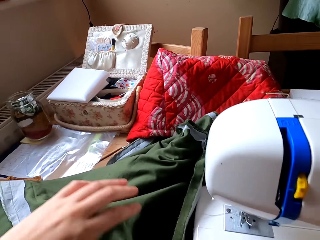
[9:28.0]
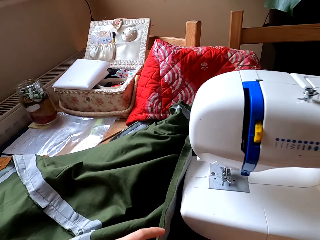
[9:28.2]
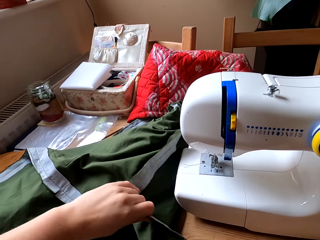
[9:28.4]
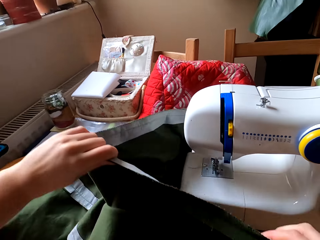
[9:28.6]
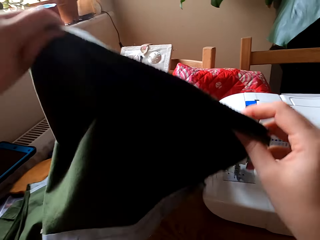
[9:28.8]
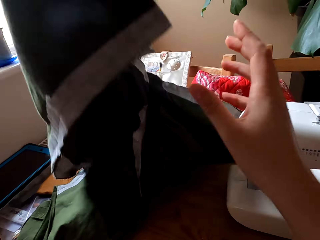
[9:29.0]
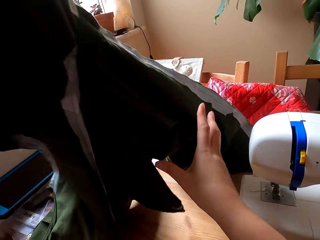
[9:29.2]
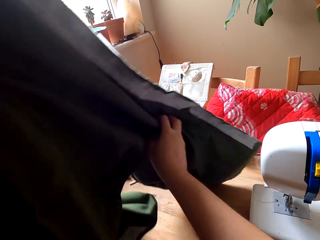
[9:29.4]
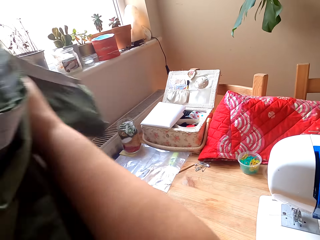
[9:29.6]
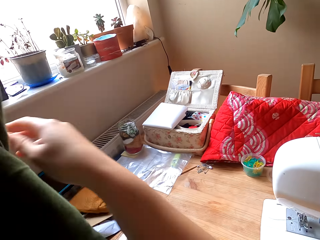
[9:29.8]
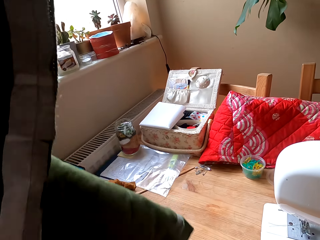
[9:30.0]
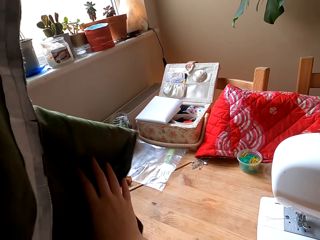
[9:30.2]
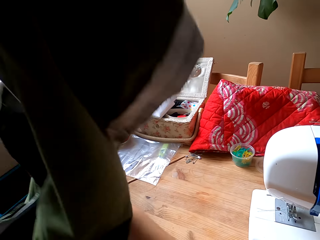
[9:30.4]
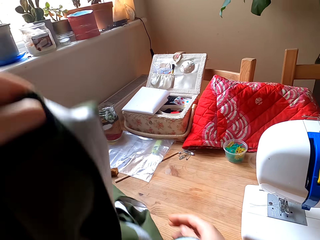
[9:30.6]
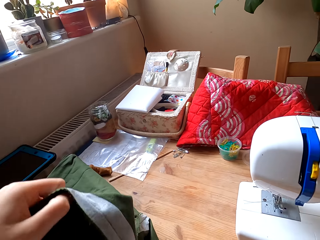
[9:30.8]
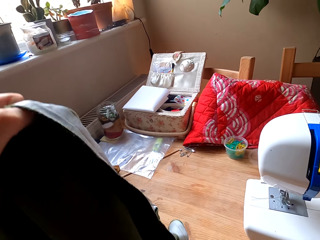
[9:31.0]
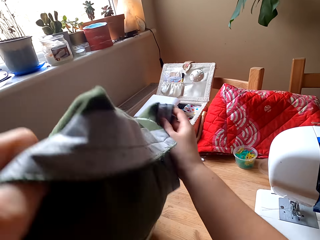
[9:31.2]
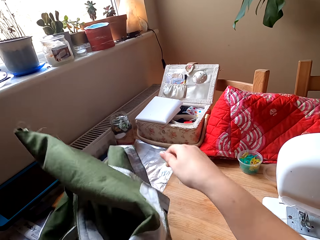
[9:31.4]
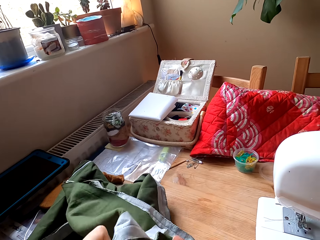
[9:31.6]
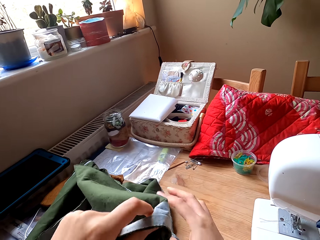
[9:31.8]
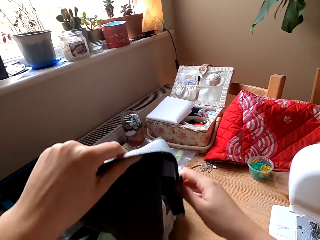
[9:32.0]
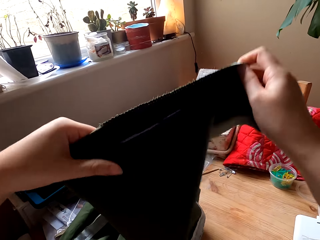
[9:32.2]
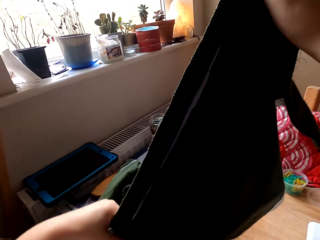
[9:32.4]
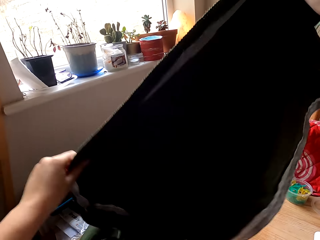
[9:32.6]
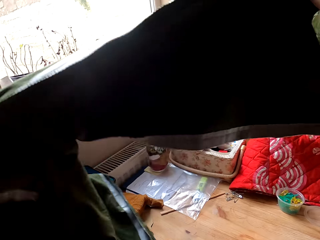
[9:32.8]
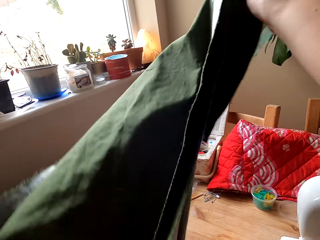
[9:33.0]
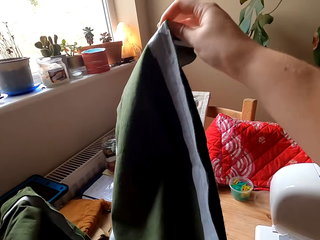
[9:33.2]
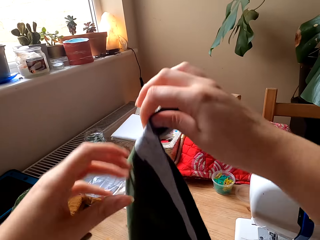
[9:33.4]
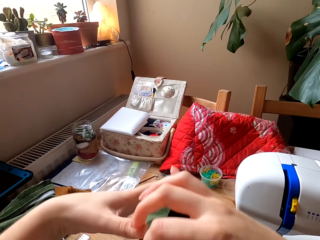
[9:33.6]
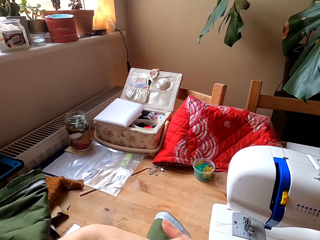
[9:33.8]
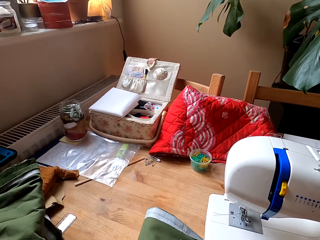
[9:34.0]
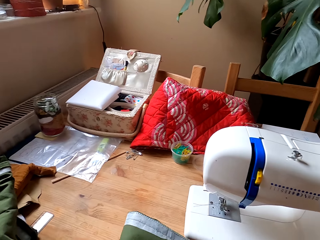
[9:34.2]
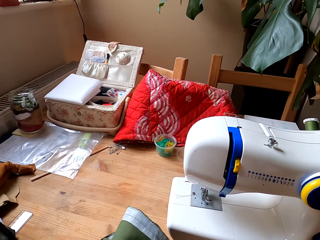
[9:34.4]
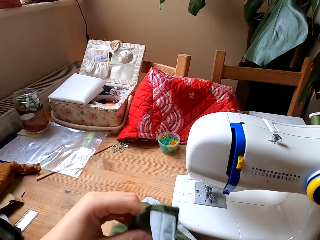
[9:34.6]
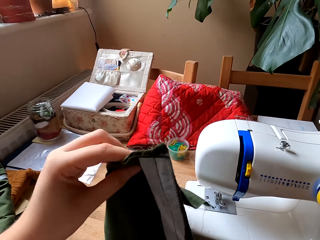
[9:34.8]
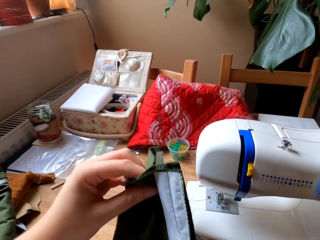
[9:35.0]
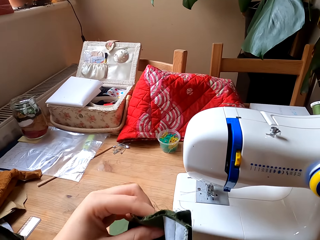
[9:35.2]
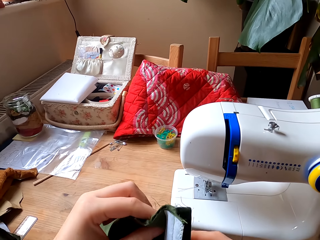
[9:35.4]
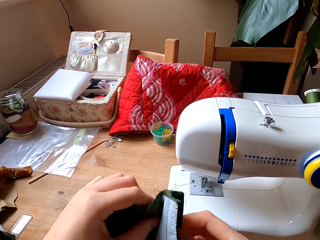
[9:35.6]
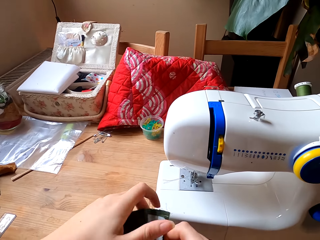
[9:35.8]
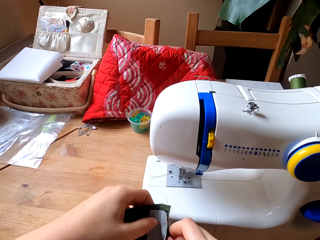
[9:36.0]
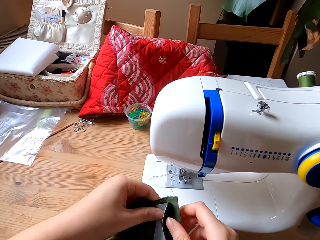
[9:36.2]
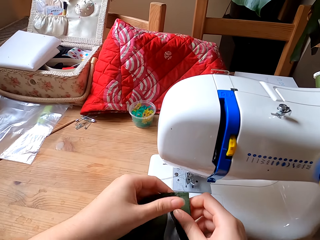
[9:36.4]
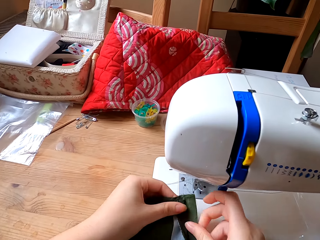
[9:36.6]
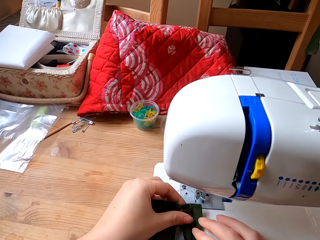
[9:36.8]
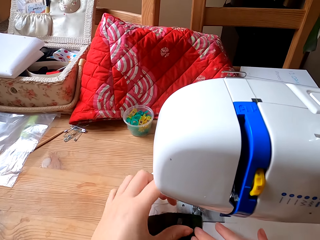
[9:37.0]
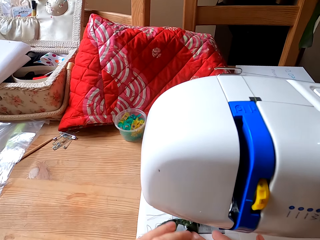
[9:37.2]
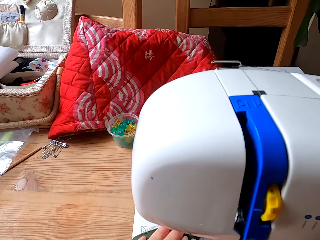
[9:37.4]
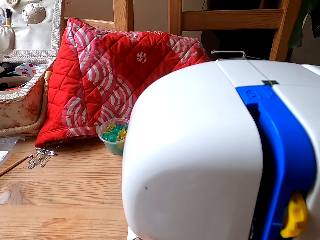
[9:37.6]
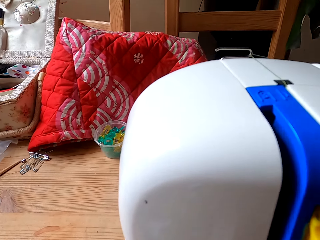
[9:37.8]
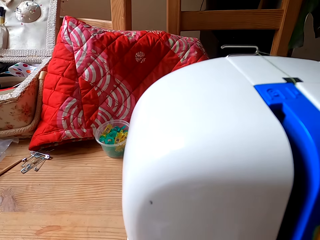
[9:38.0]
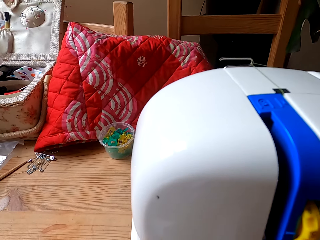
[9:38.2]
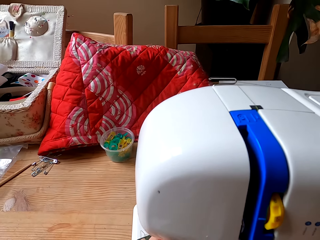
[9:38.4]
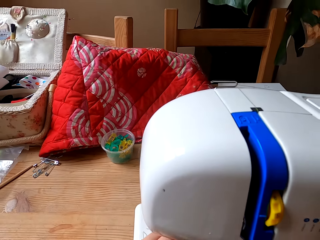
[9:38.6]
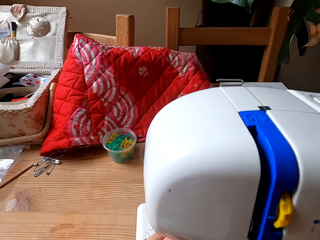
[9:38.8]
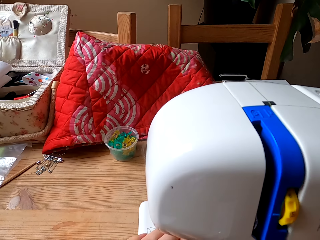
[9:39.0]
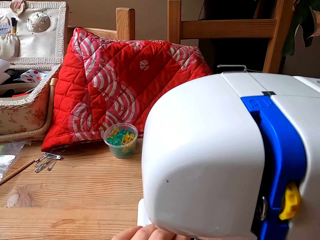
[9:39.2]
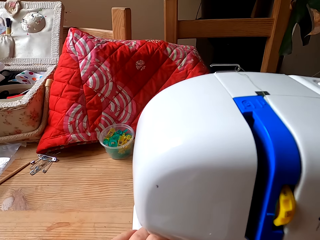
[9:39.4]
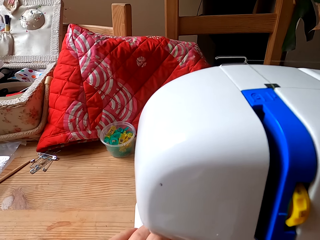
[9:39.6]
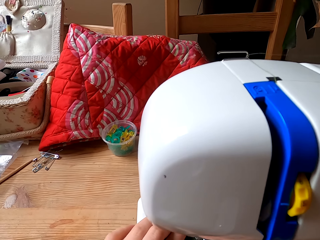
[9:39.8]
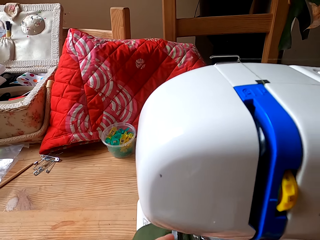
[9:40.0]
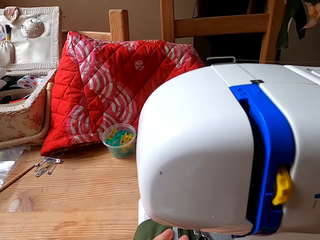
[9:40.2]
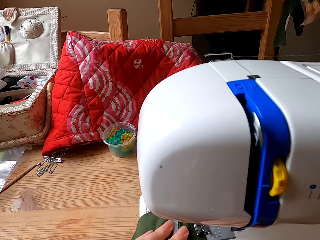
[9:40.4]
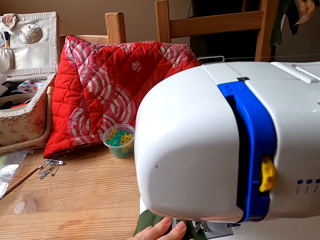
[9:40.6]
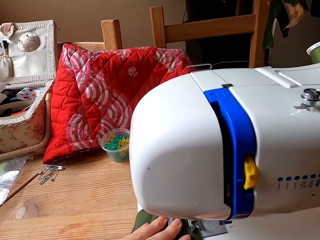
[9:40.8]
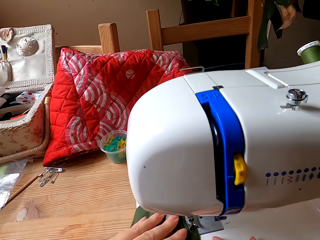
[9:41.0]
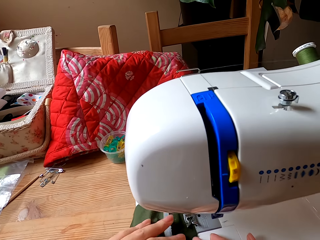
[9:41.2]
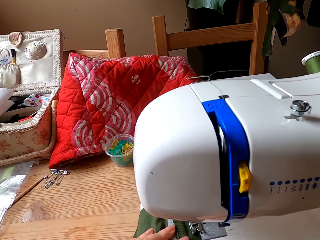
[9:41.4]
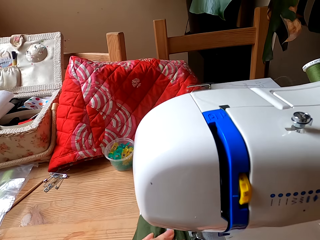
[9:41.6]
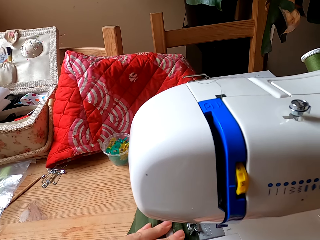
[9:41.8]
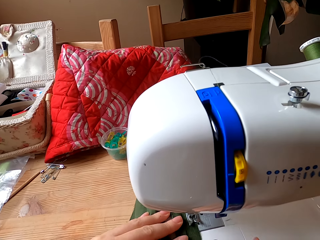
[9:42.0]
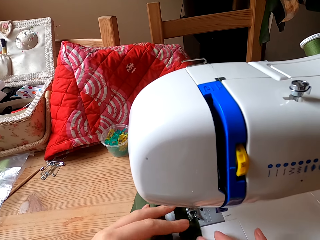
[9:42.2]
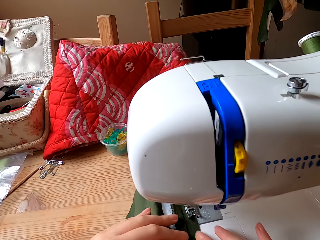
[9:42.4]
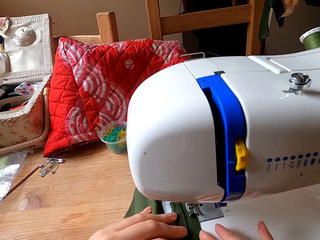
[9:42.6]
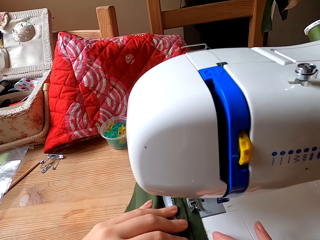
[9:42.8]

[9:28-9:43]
The camera wearer places the thread in a container. They pick the cloth from the table. They stretch the cloth. They place the cloth on the table. They adjust the cloth. They place the cloth on the sewing machine. They sew the cloth with the sewing machine.

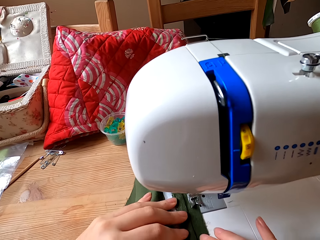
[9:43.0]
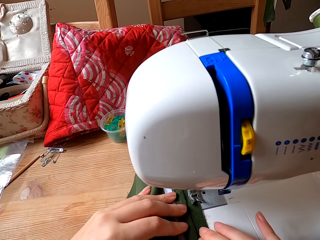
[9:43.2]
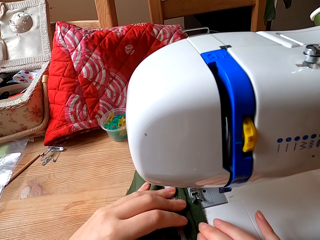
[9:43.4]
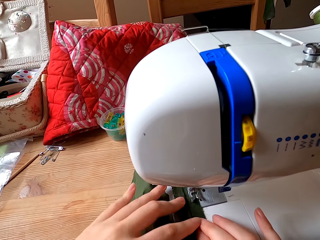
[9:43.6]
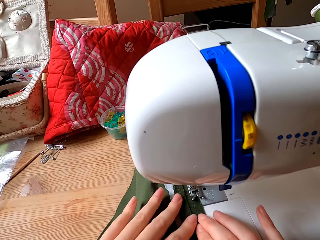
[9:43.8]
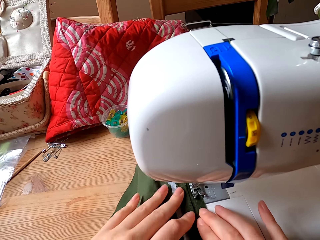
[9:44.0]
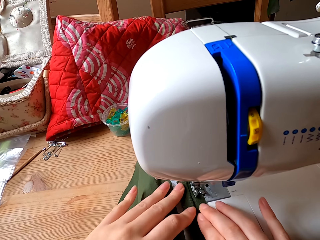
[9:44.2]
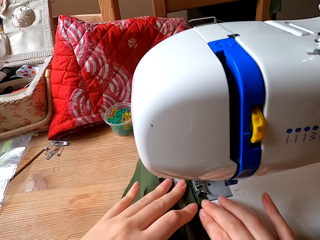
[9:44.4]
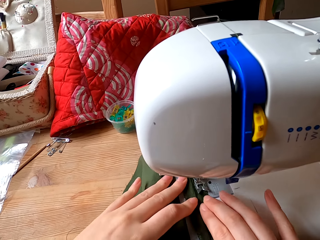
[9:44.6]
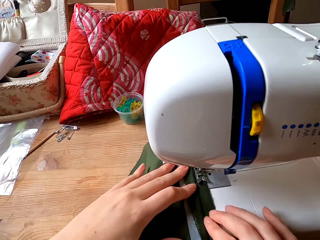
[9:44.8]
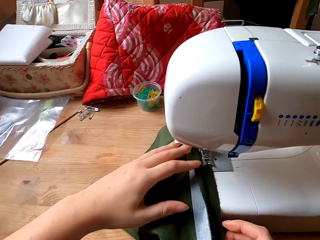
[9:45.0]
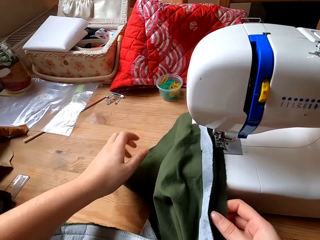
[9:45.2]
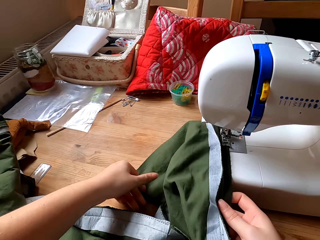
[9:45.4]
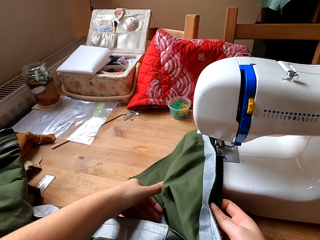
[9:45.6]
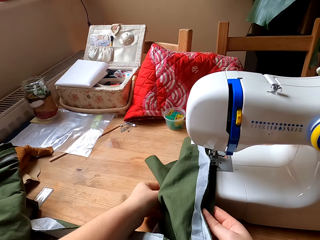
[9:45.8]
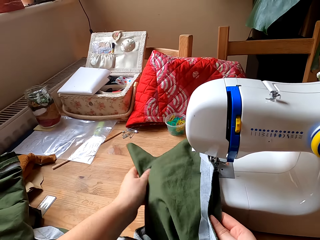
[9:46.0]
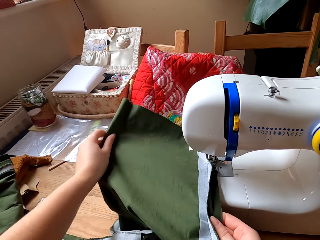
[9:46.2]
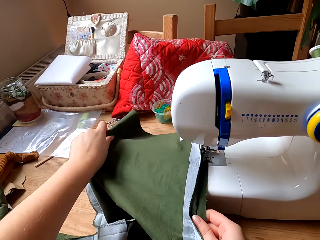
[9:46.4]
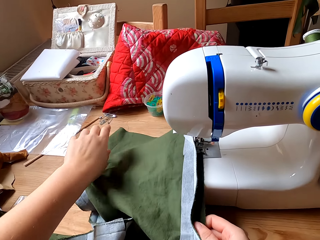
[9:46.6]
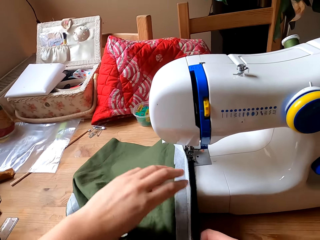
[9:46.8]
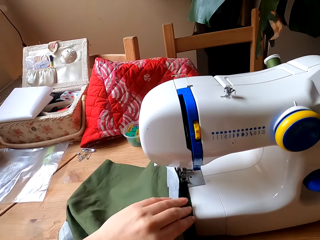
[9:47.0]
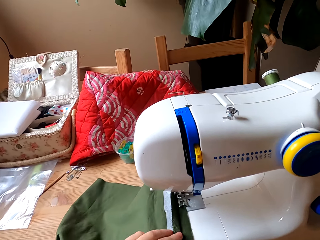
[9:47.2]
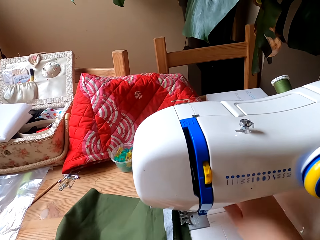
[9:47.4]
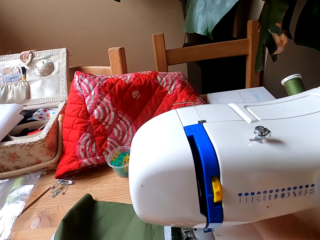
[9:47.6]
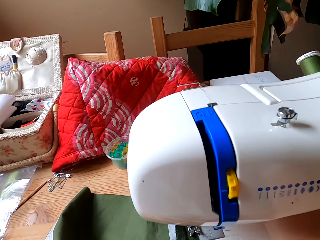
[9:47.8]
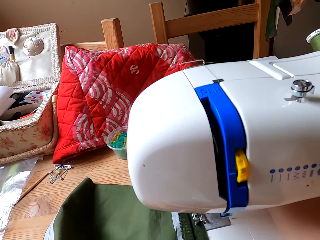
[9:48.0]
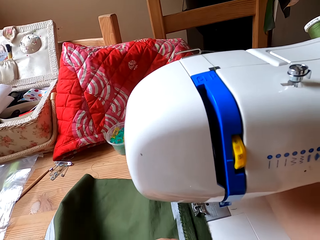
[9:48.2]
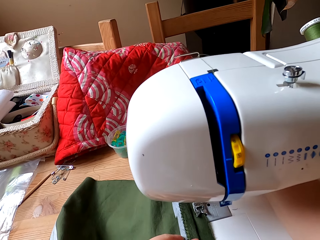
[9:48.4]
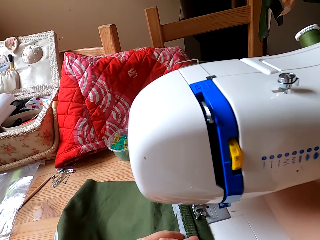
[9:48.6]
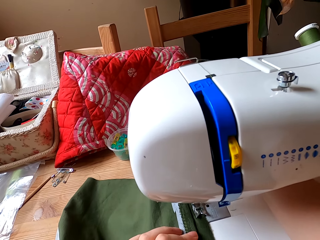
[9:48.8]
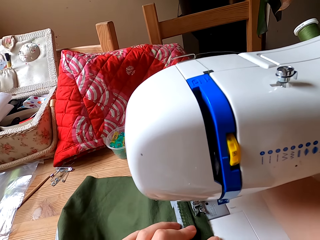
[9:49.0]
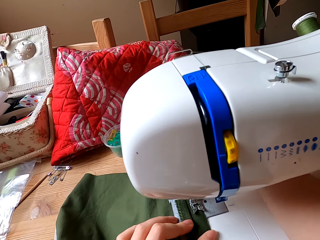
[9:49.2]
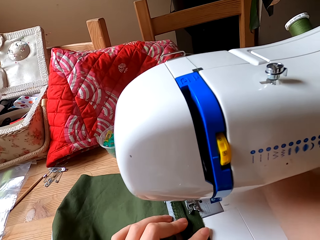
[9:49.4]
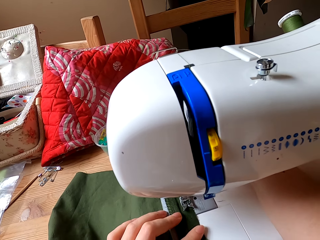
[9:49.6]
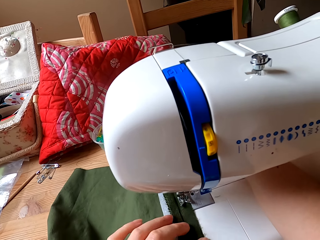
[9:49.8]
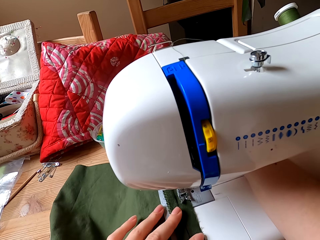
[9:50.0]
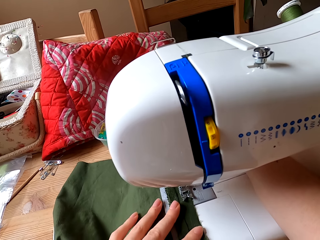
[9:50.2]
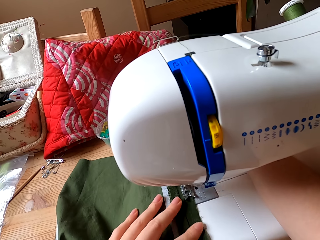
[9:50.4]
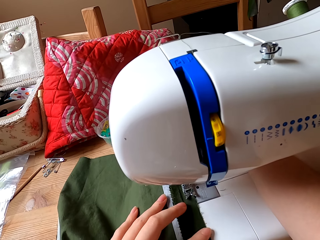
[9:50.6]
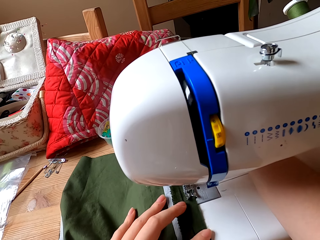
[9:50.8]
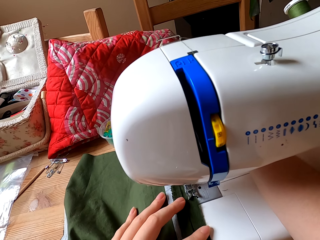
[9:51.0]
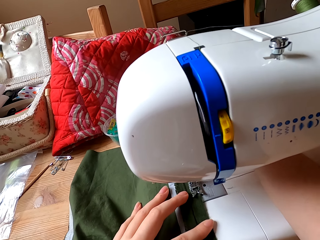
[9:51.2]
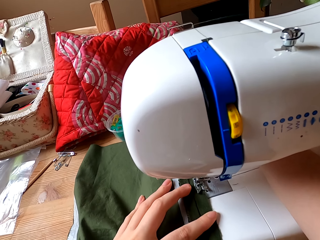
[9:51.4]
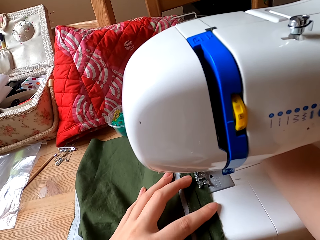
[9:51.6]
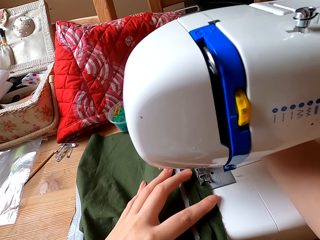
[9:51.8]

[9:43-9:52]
The camera wearer straightens the cloth with both hands. They sew the cloth with the sewing machine.
